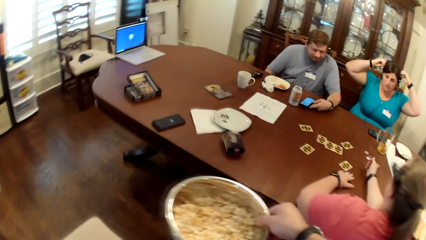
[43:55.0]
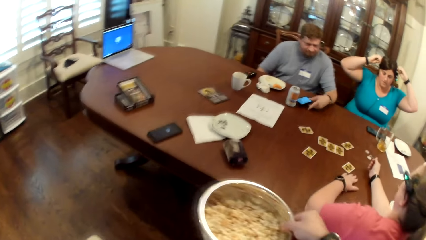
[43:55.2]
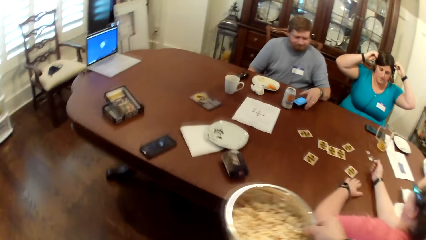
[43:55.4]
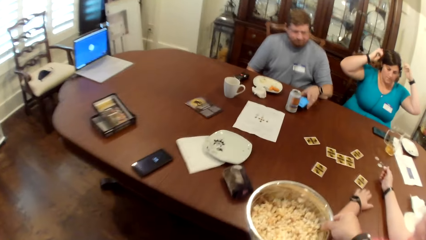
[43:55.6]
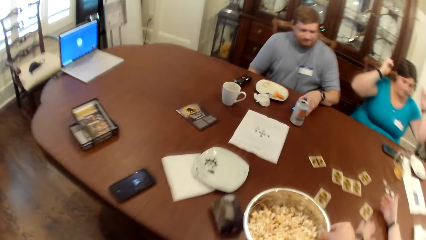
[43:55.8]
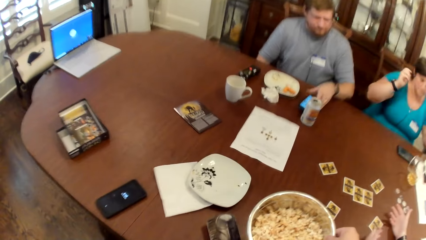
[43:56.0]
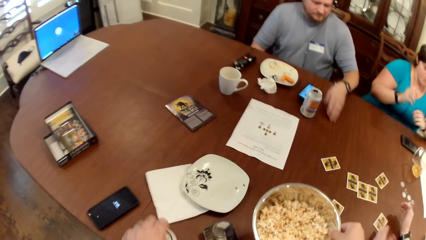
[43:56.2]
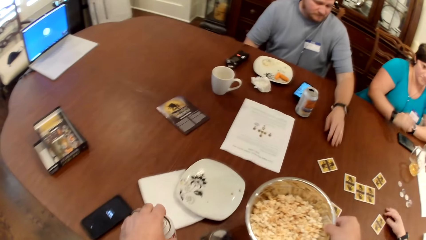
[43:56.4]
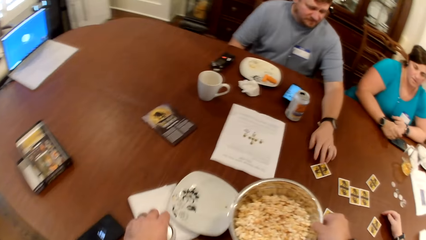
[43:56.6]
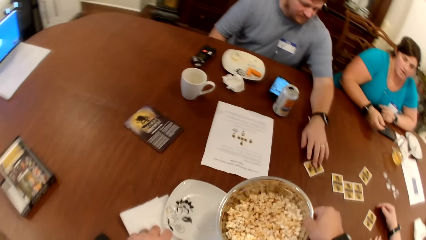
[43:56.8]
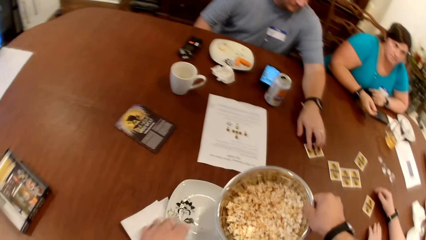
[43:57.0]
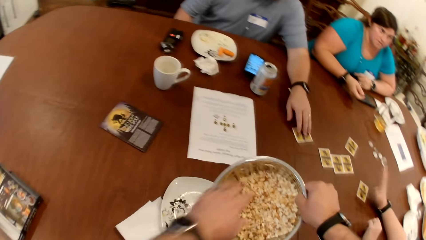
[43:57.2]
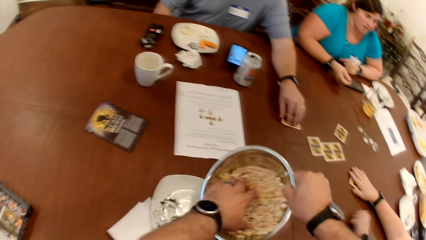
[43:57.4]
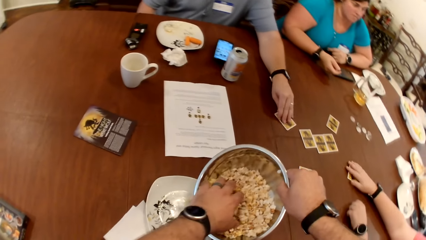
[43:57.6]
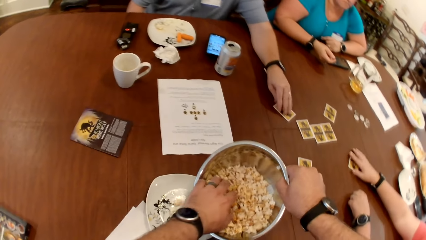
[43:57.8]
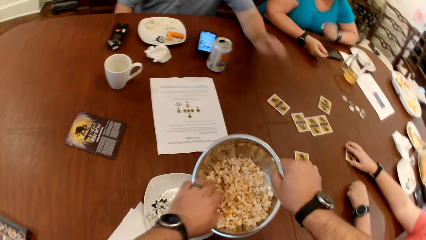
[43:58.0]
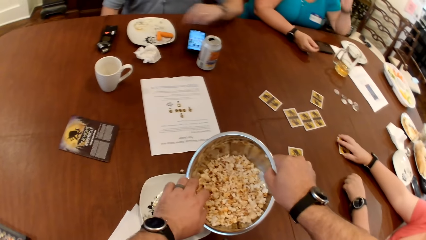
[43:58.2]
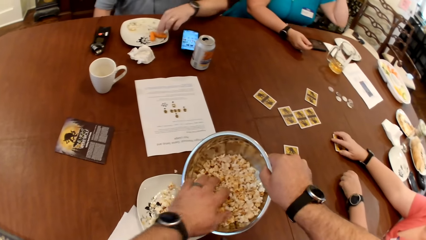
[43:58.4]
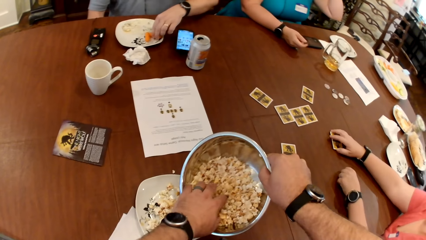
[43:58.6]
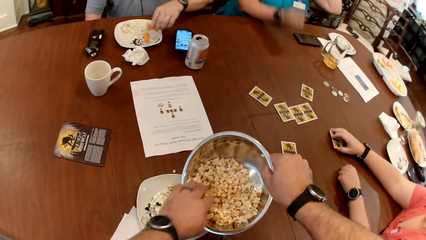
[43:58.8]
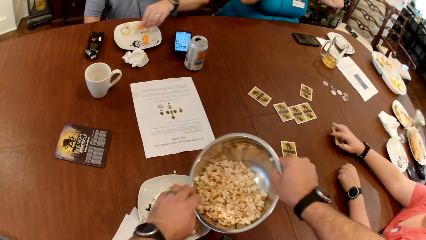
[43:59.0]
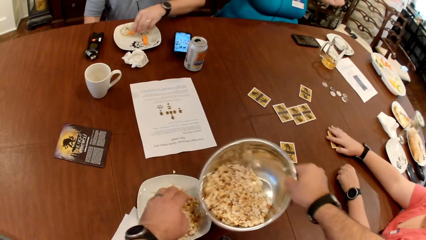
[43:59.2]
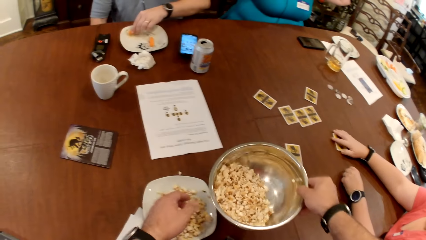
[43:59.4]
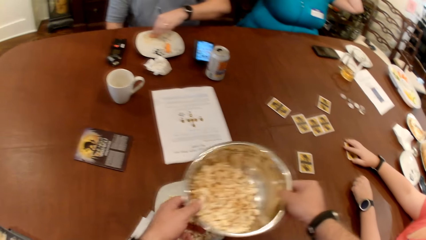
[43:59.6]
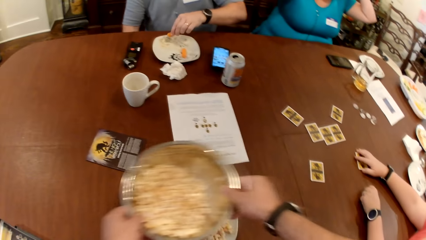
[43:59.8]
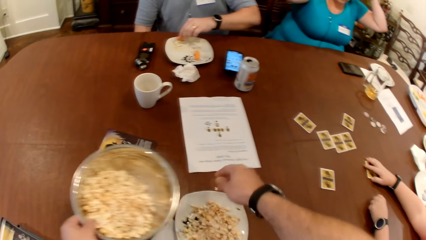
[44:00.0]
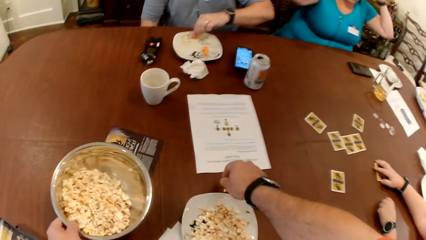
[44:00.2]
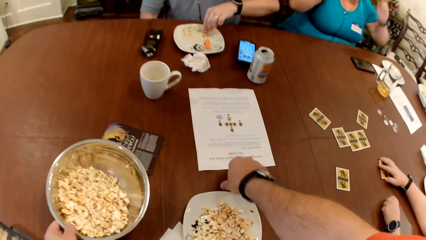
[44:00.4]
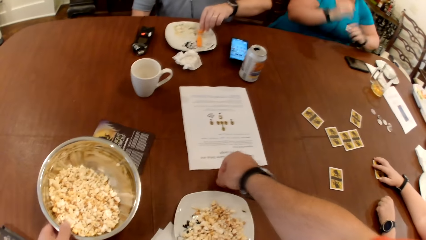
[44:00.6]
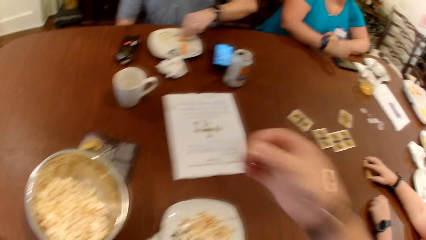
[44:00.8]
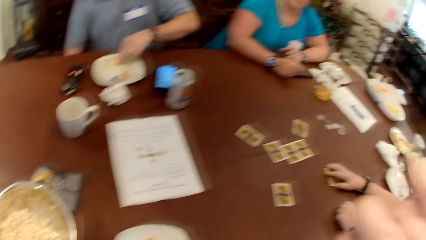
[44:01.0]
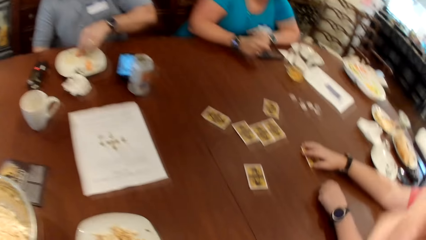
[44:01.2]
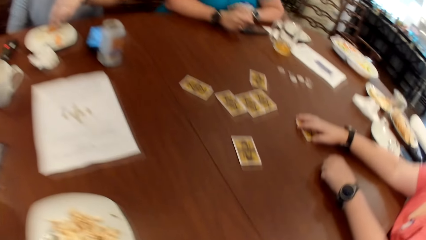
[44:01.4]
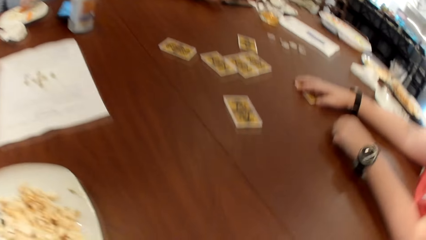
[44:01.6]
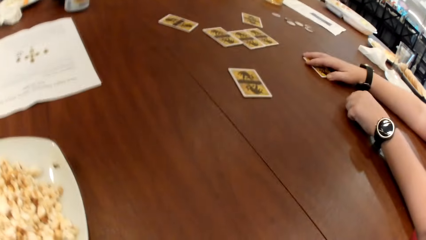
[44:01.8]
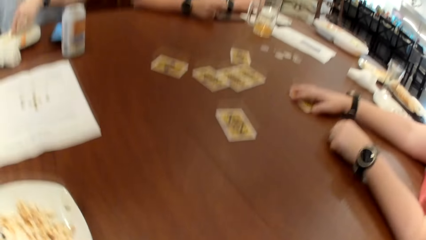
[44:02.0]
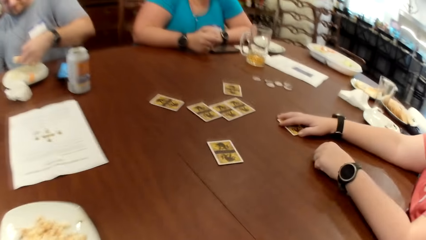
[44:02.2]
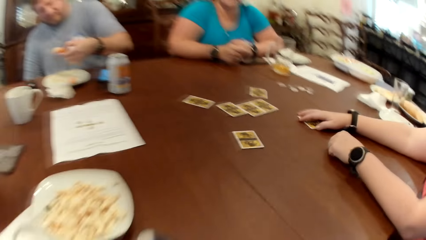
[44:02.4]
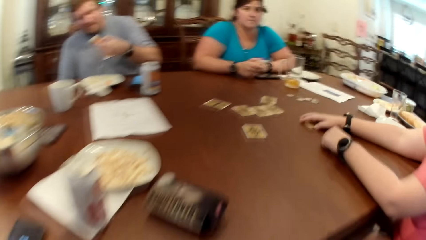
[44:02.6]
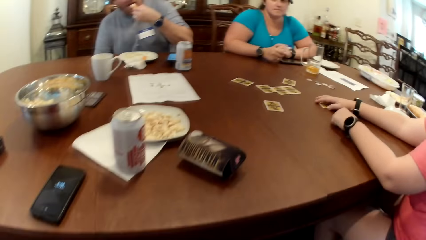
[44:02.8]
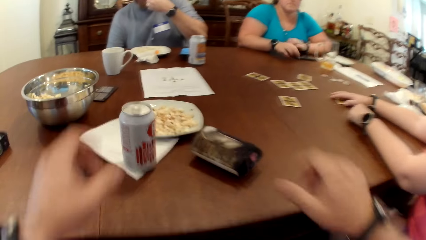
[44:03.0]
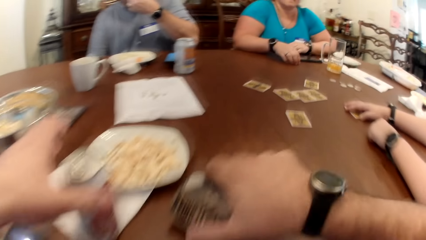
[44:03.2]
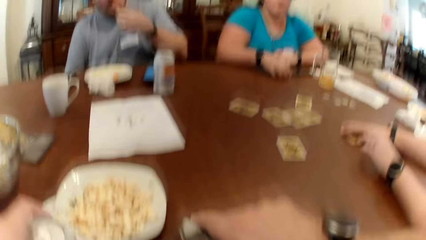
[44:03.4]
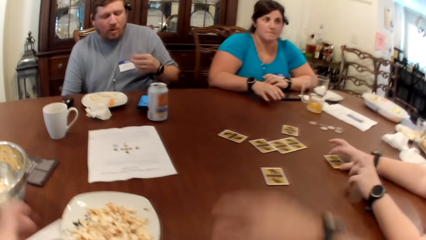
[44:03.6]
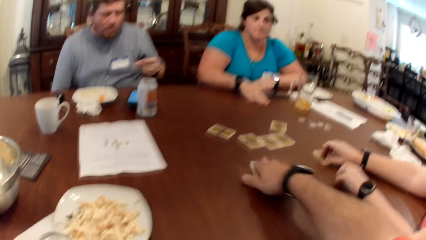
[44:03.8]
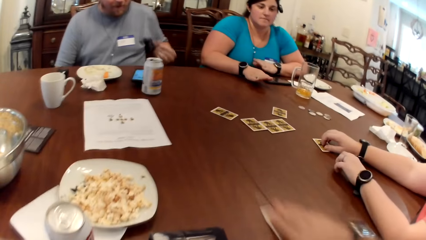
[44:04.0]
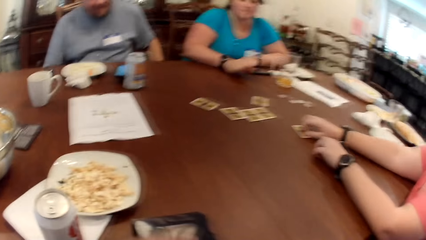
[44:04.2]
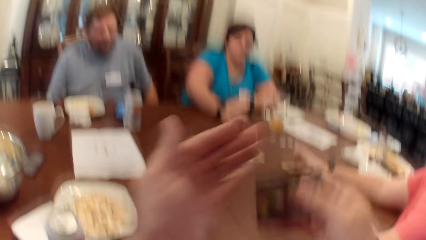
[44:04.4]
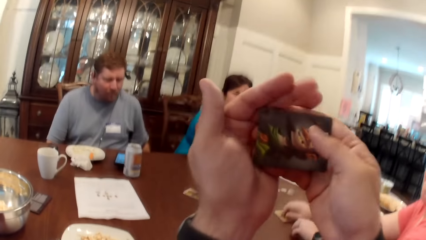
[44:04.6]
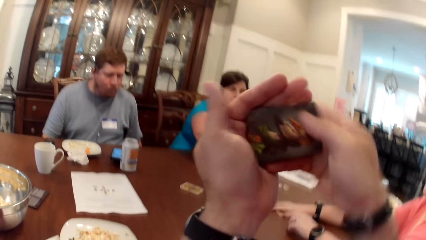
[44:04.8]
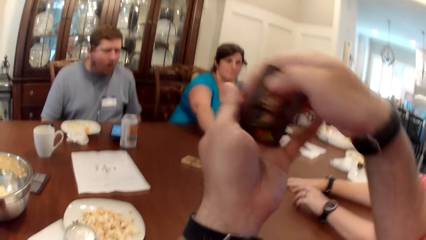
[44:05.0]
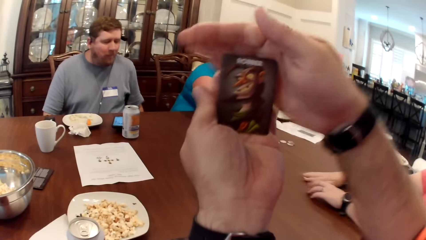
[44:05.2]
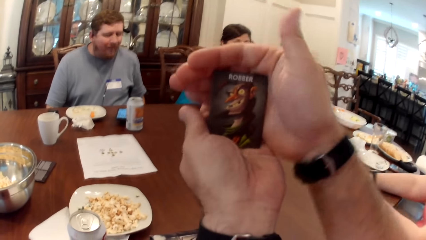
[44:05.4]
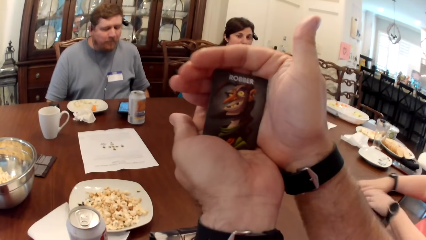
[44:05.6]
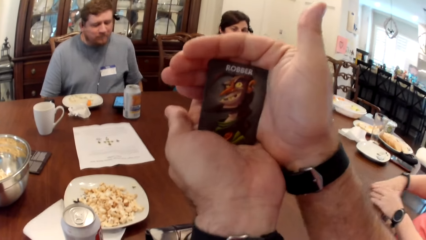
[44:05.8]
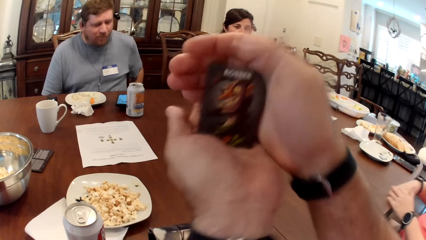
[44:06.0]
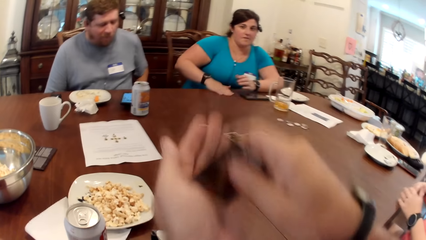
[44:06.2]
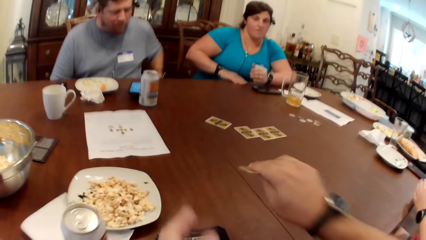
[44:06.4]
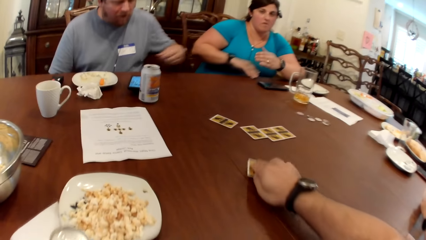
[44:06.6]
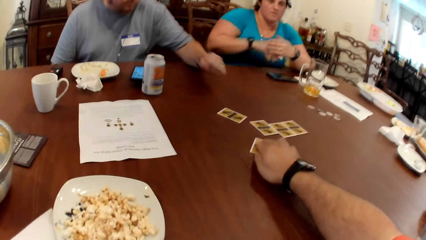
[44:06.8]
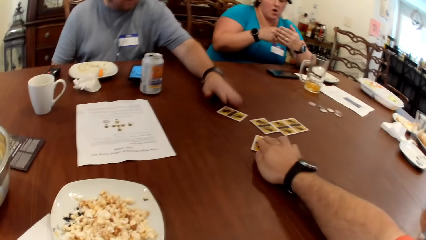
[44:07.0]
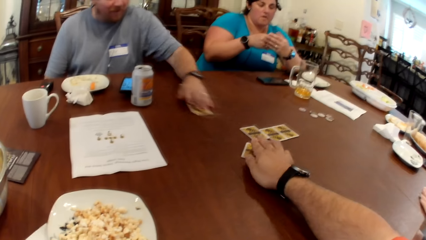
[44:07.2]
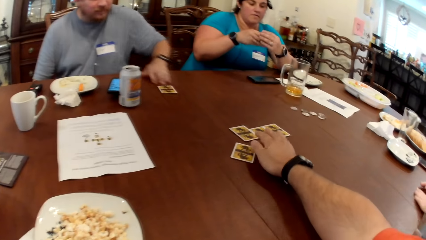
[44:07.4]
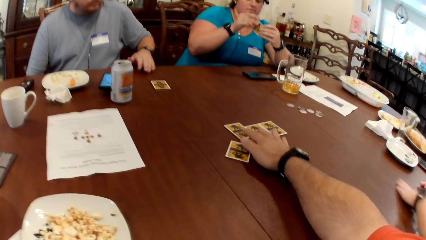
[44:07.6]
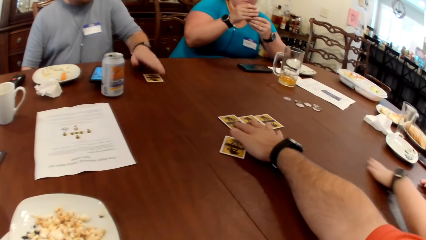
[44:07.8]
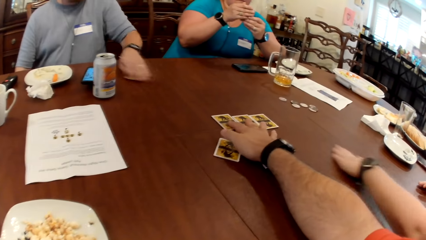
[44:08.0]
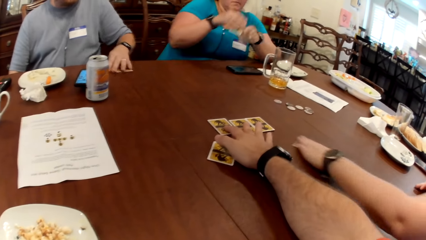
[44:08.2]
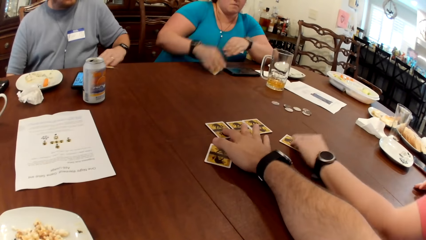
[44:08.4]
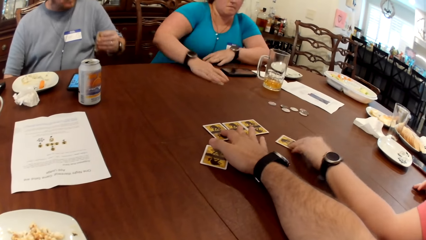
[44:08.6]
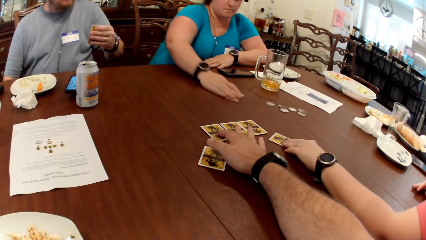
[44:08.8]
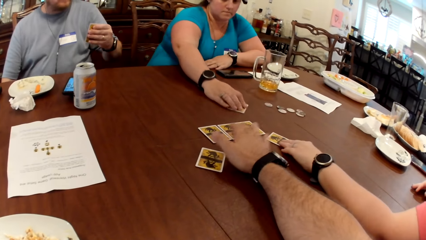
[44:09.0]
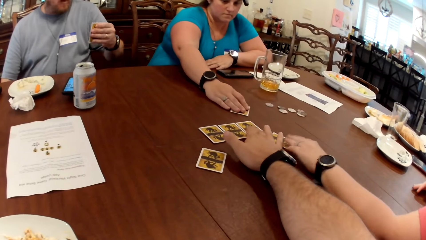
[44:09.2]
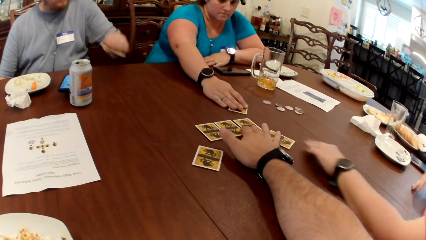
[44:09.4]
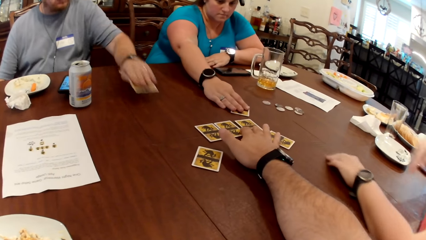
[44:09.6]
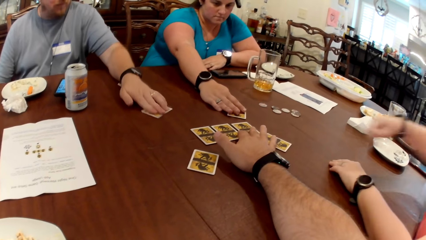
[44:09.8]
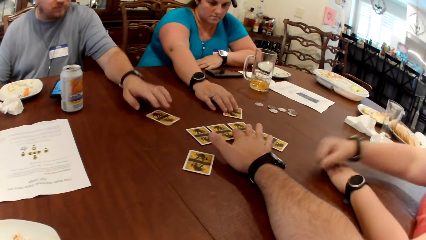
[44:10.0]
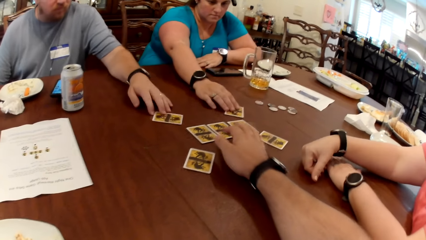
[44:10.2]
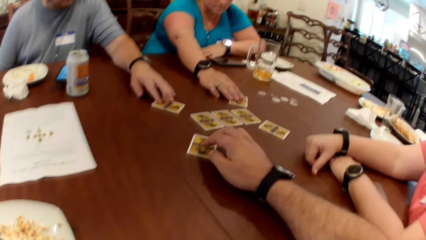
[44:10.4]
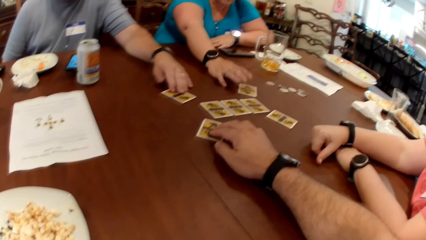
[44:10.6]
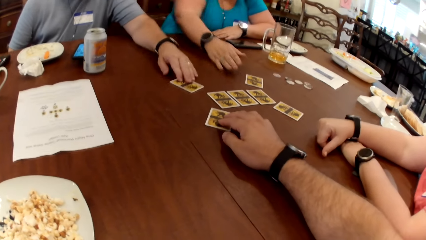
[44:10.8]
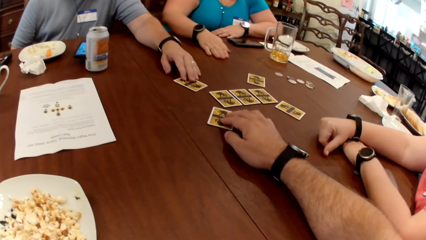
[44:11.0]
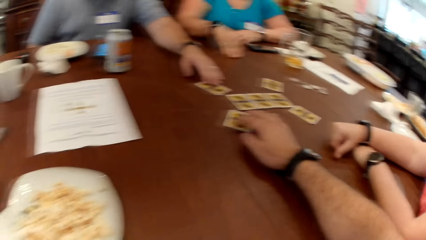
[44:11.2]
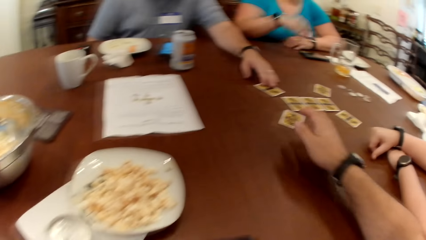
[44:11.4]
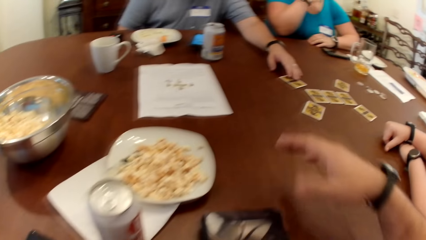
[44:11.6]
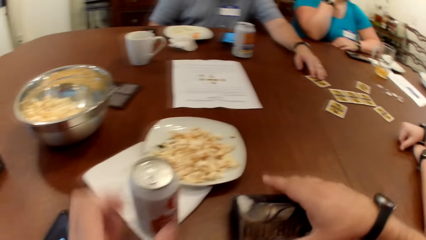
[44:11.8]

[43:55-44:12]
A man drops the phone in his left hand on the table. He adjusts the phone on the table with his left hand. The camera wearer drops the popcorn bowl in his right hand on the table. He drops a can of drink on the table with his left hand. The man adjusts the card on the table with his left hand. The camera wearer pours popcorn from the bowl in his left hand into a plate on the table with his right hand. The man picks a snack from the plate on the table with his left hand. The camera wearer puts down the bowl. The man eats the snack in his left hand. The camera wearer holds the can of drink on the table with his left hand and holds a can holder on the table with his right hand. He picks the card from the table with his right hand. He holds the card with both hands. He drops the card on the table with his right hand. A woman picks the card from the table with her right hand. The man picks the card from the table with his left hand. The camera wearer adjusts the cards on the table with his right hand. The woman drops the card in her right hand on the table. The man drops the card in his left hand on the table.
